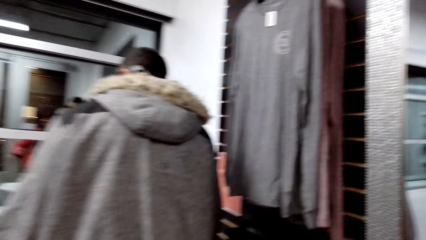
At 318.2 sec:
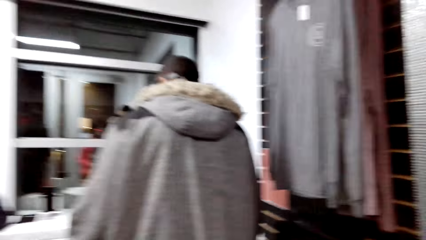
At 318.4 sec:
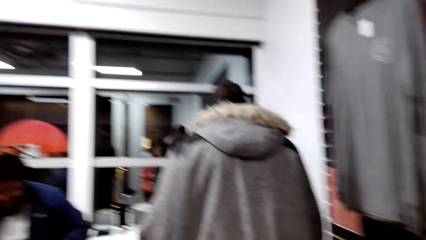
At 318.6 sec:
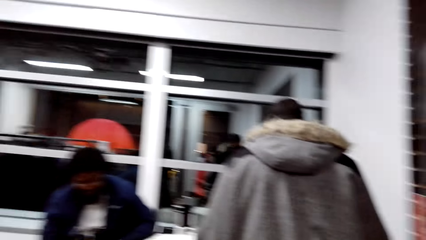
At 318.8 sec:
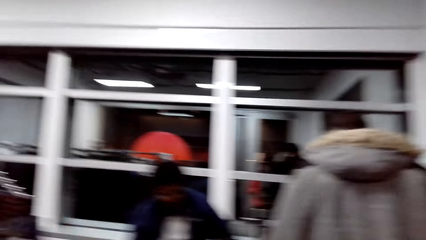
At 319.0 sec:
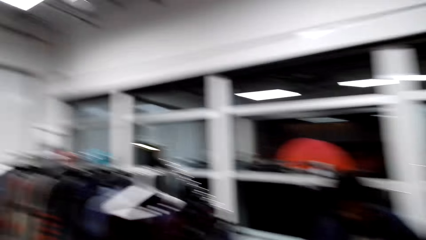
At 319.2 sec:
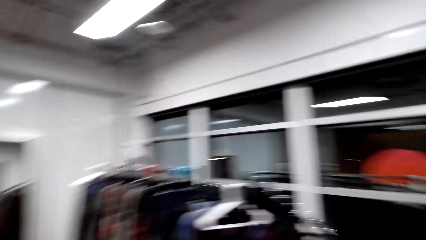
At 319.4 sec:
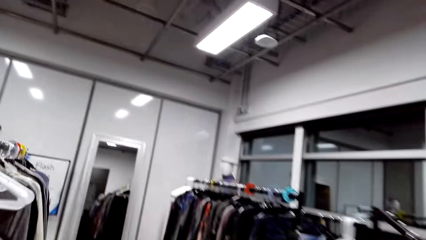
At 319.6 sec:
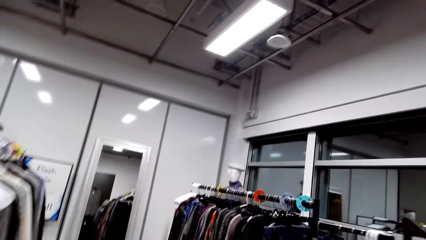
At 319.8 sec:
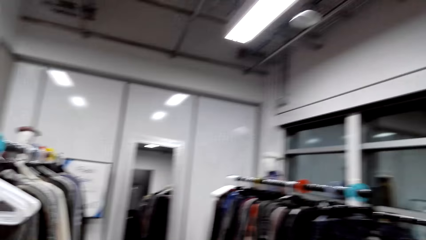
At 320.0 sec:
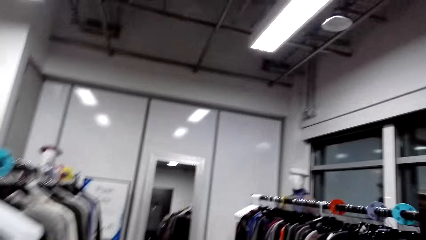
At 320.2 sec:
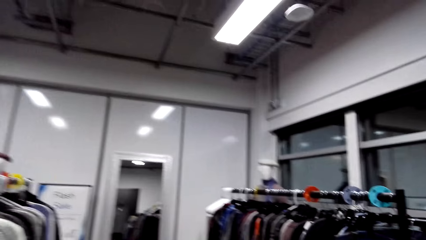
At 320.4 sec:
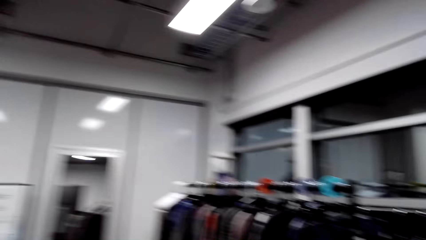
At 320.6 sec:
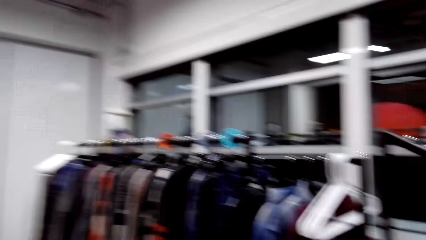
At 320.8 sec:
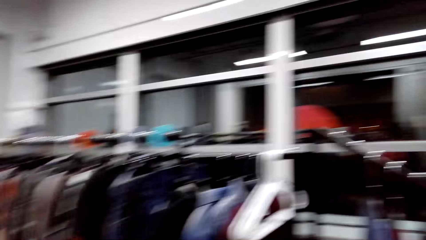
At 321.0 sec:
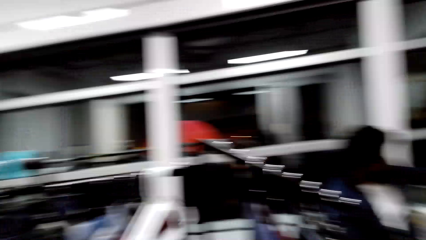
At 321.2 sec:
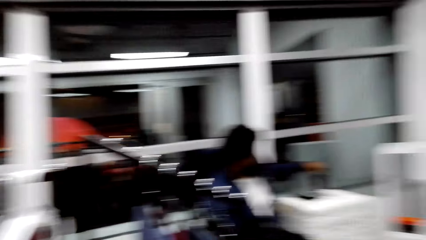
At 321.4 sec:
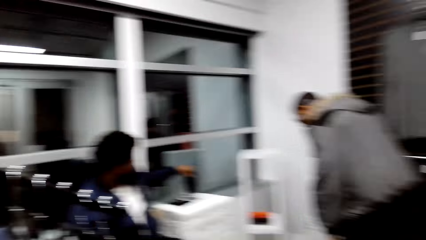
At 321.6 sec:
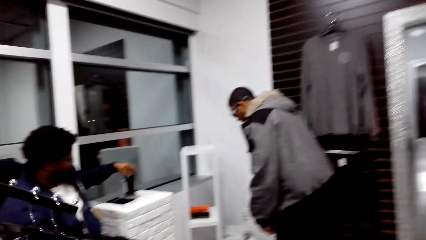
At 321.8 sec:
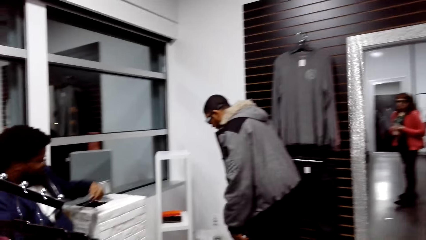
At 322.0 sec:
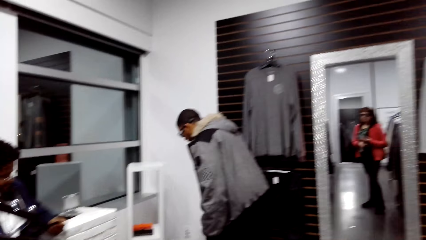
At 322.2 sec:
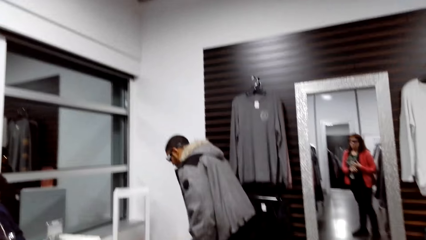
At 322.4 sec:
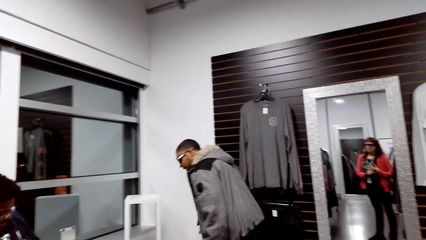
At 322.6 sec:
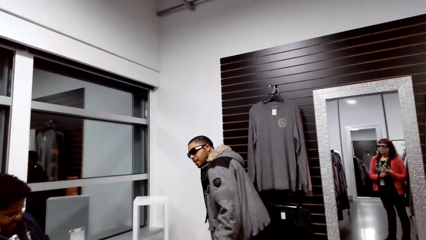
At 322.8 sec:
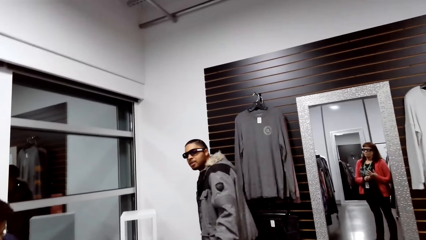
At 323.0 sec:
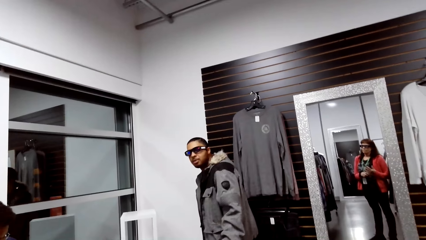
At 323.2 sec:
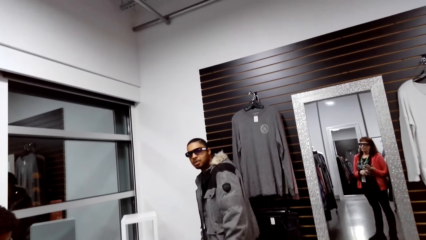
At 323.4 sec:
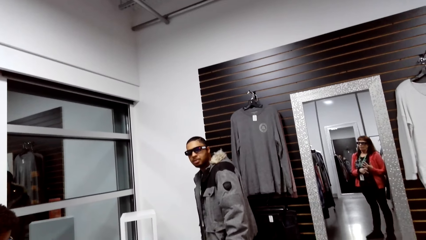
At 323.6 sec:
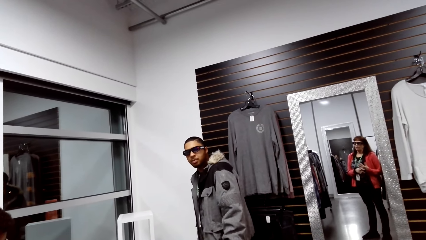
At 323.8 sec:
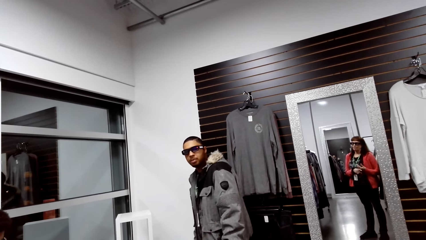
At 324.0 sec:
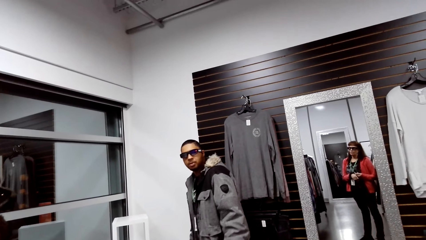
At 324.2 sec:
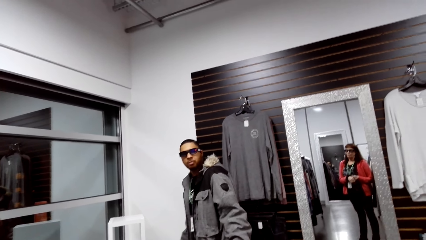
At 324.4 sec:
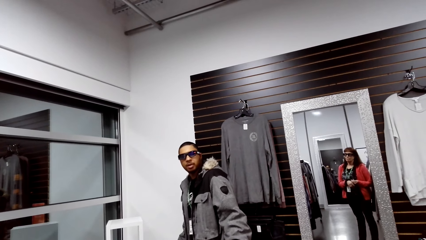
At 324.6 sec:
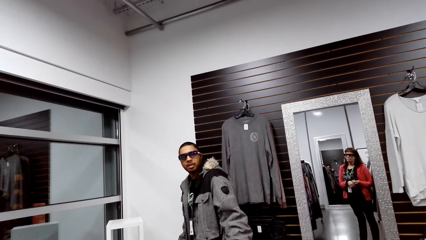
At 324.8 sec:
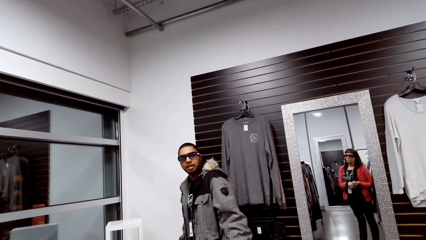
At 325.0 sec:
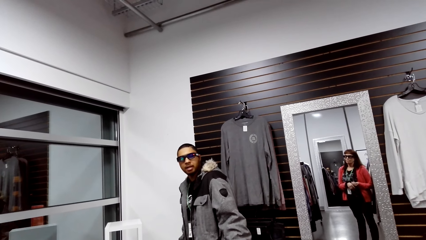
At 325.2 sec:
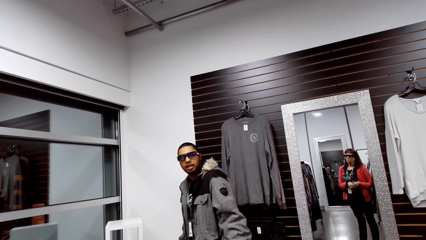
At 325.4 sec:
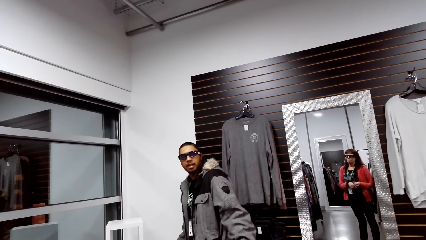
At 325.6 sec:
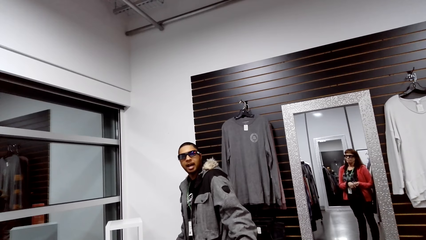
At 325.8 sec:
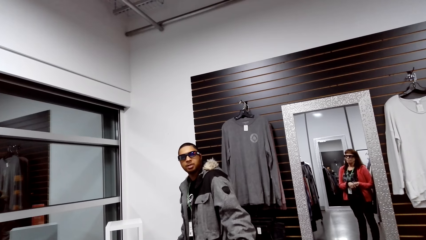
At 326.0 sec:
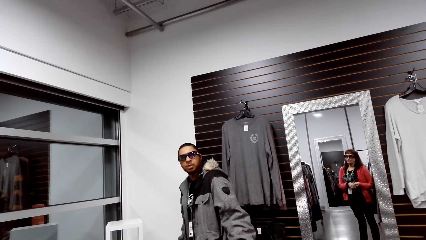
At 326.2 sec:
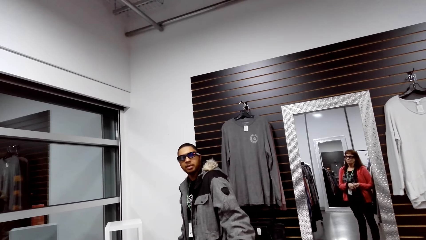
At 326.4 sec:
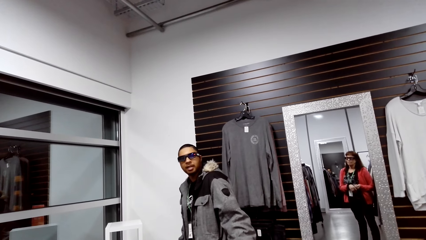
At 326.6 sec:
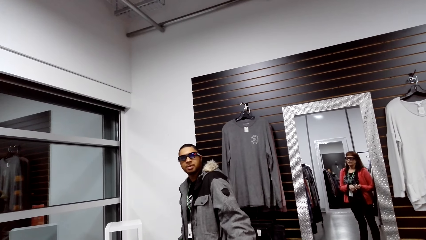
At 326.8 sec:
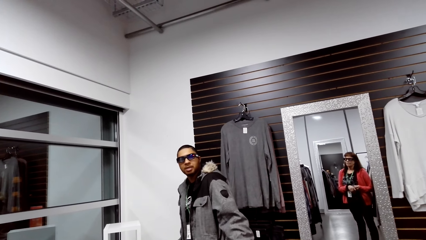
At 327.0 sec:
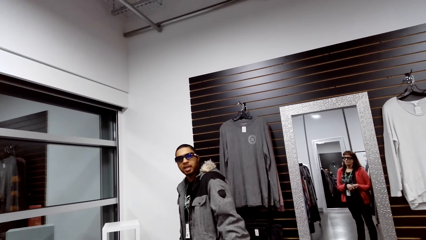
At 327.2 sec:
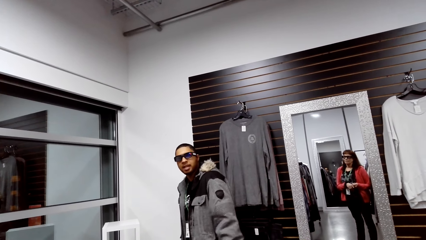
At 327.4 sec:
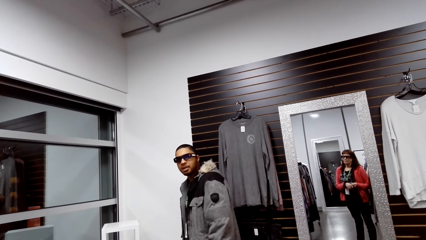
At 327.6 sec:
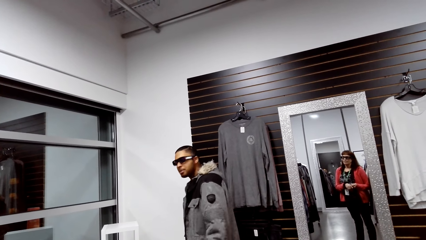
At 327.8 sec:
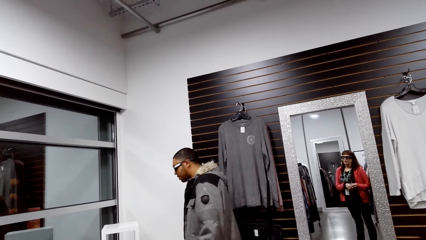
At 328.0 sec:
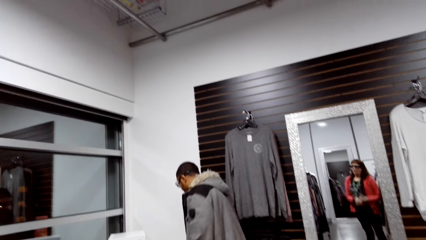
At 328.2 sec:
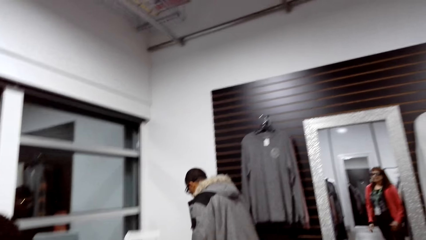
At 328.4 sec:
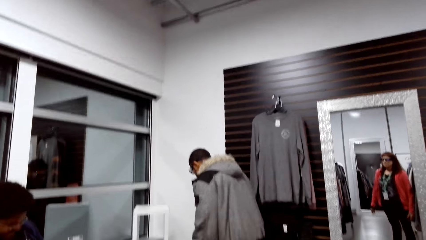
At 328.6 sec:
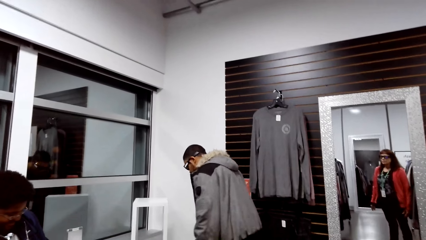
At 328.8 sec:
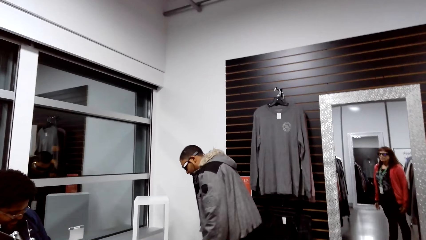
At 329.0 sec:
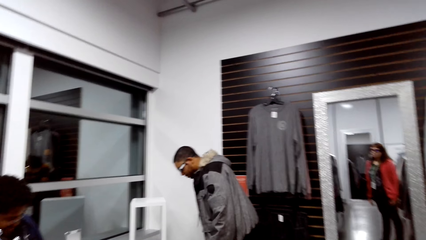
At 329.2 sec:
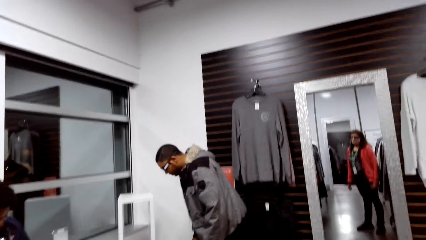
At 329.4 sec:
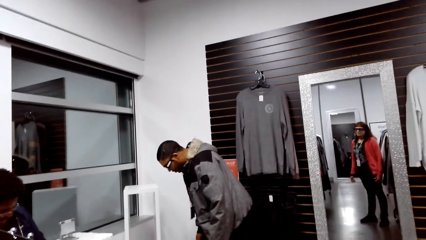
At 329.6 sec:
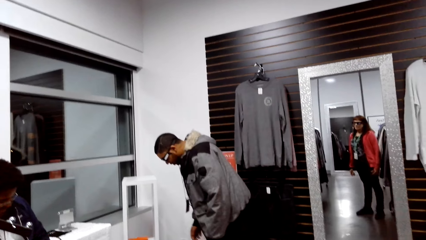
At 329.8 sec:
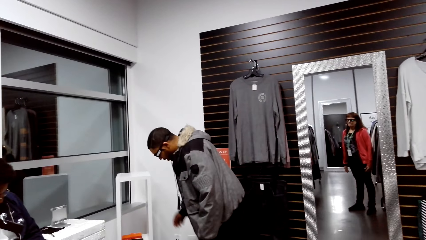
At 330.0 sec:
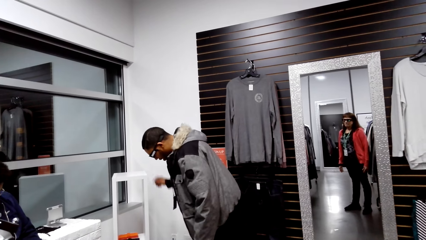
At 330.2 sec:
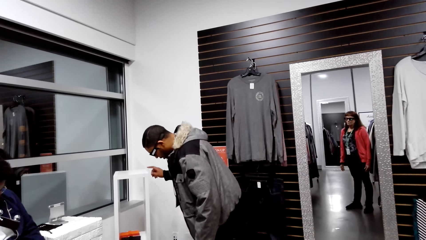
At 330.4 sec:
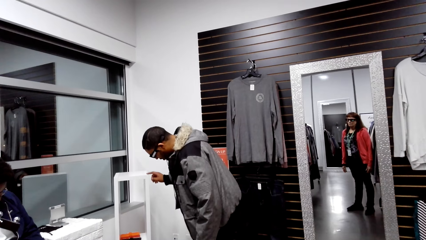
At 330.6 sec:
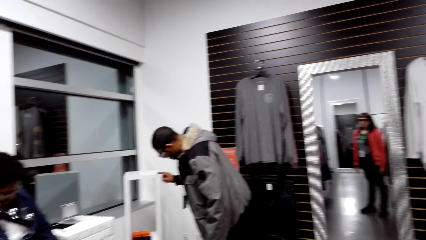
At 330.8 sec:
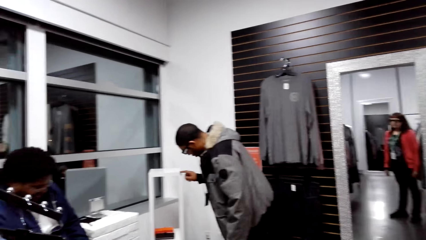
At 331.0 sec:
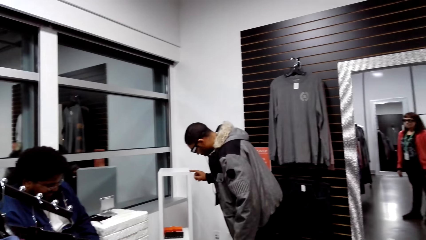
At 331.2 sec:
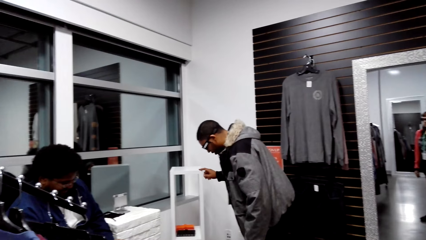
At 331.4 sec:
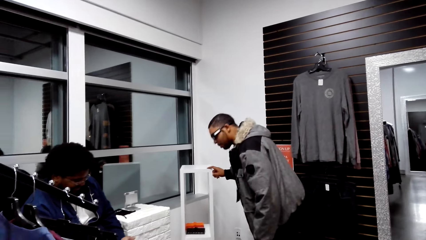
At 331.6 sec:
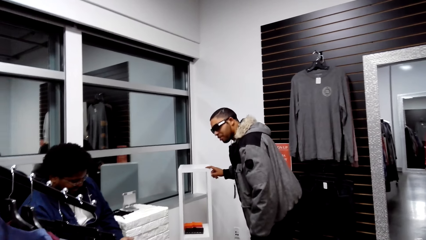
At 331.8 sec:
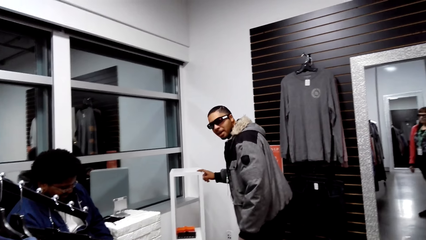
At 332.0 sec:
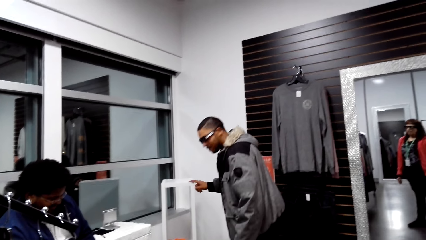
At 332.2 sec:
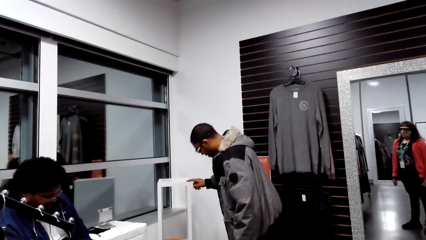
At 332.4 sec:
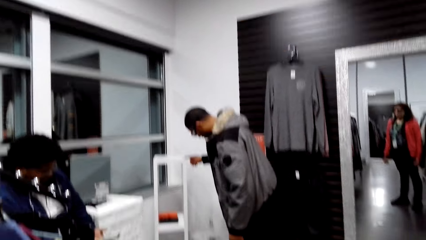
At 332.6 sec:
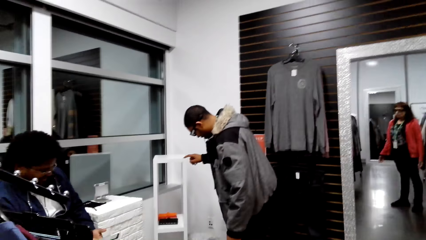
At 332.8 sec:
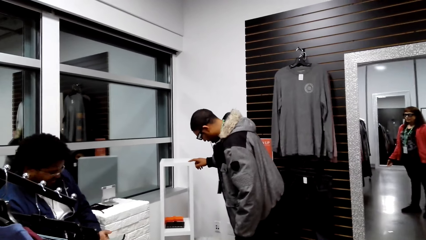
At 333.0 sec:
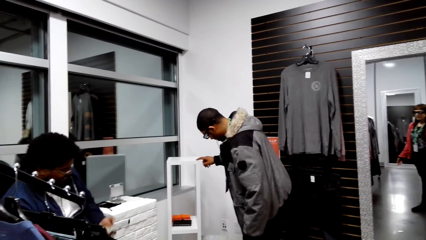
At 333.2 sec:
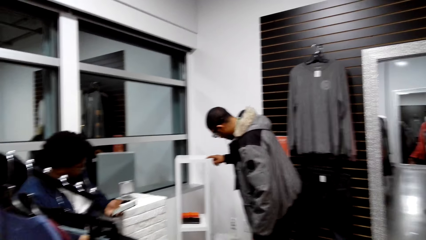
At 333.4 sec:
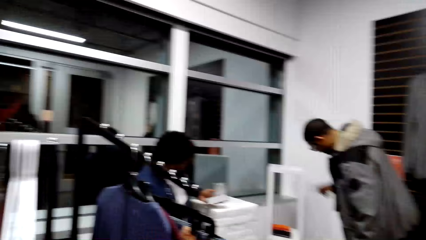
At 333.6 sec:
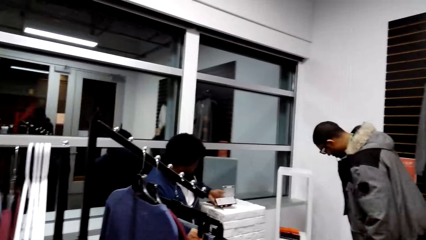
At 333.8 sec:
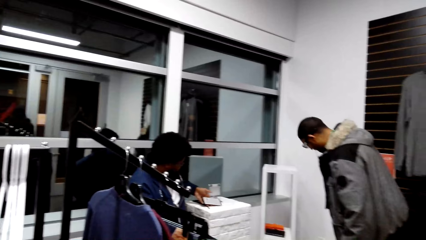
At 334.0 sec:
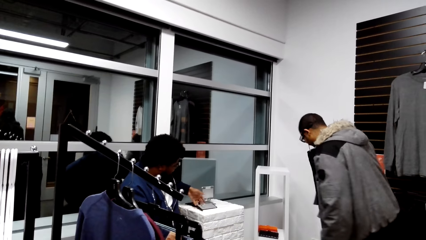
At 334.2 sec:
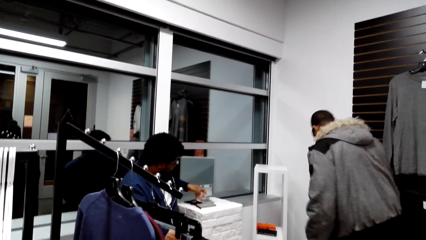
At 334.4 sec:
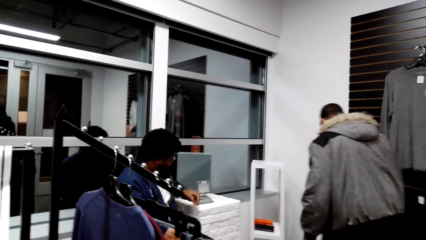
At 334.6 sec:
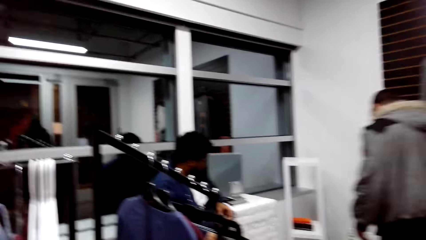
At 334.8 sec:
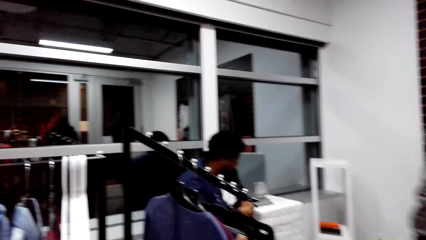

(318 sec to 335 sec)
The camera wearer looks around. They talk to a man. They converse with the man in a clothes store.
